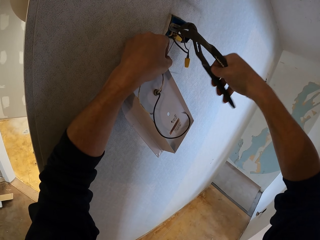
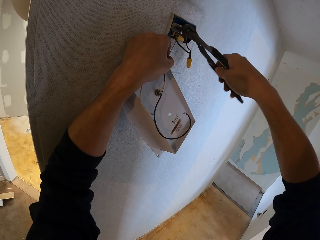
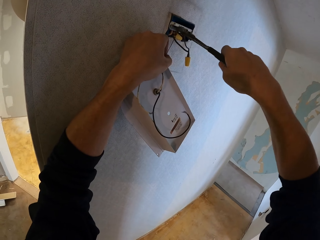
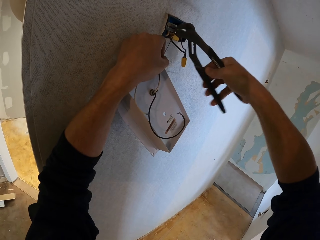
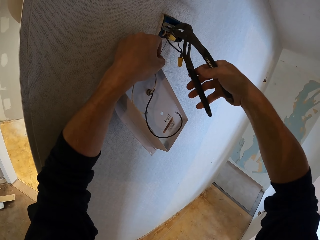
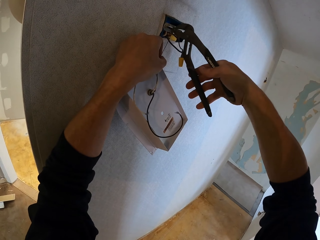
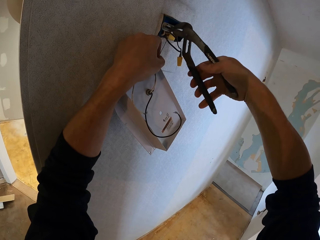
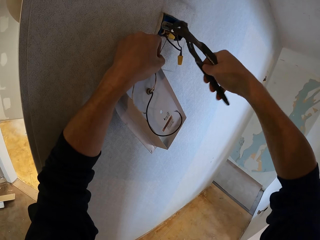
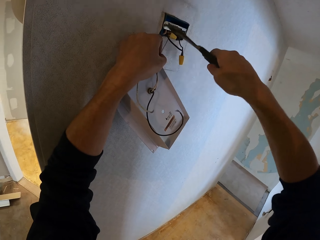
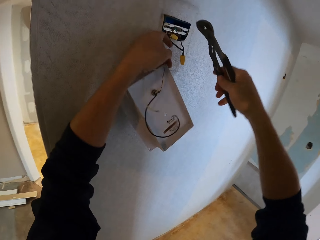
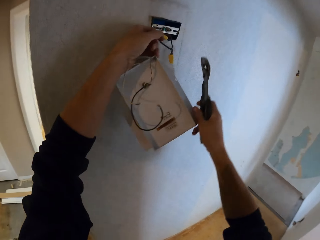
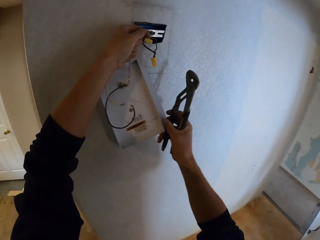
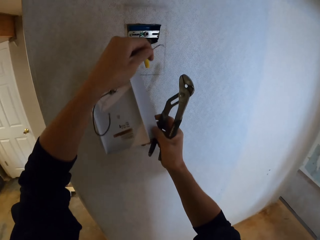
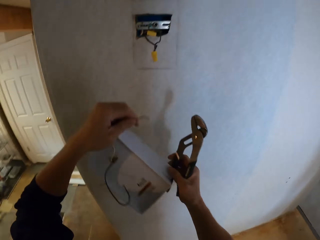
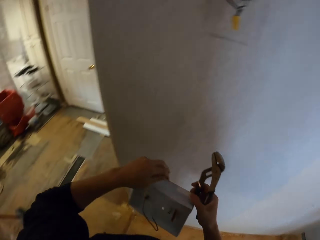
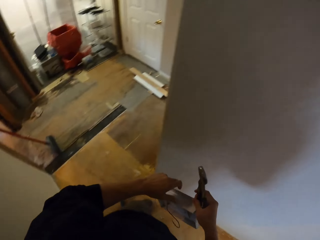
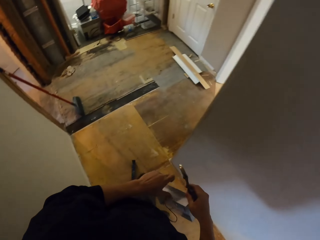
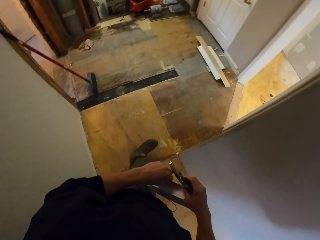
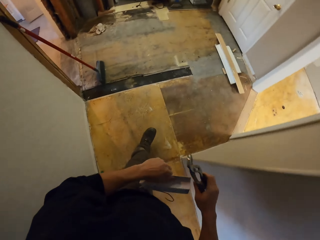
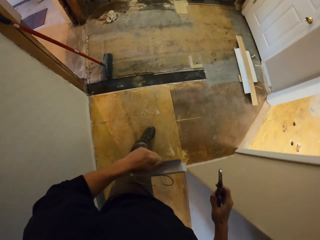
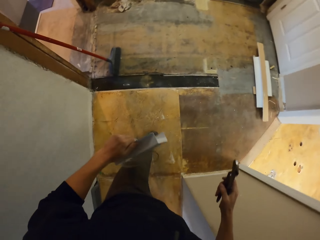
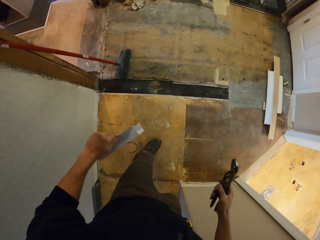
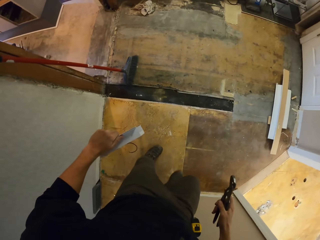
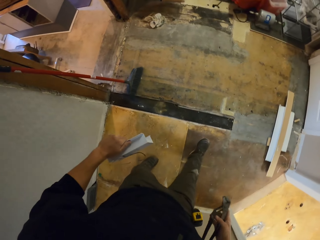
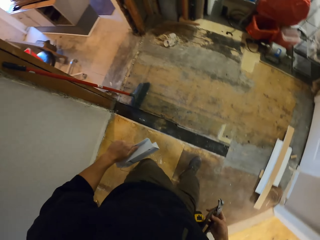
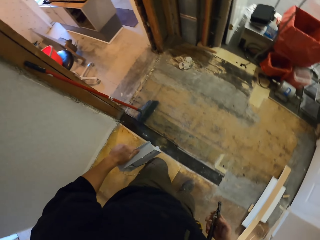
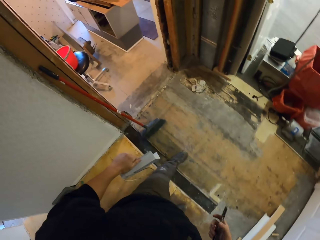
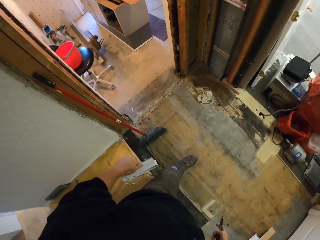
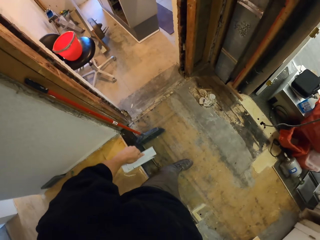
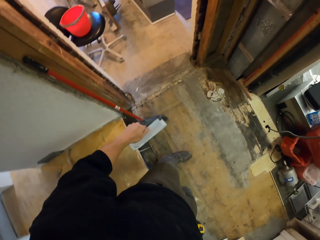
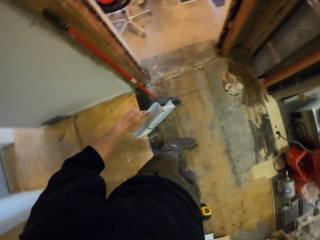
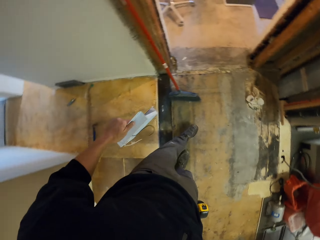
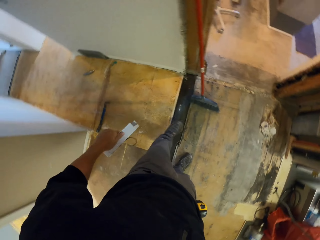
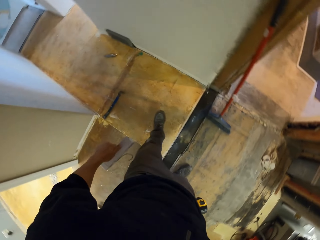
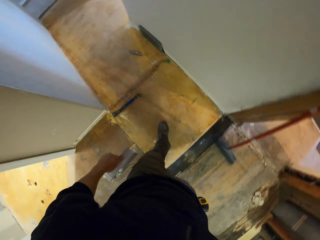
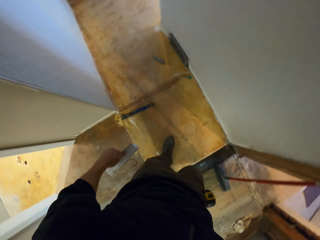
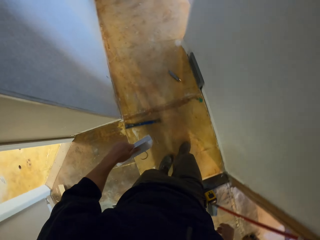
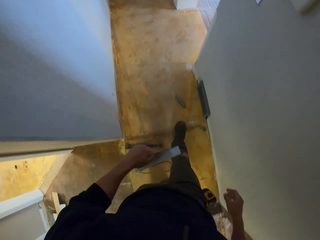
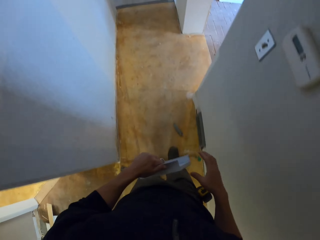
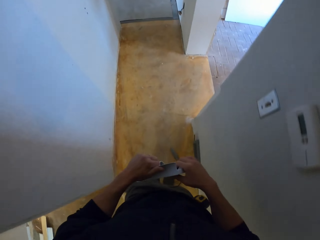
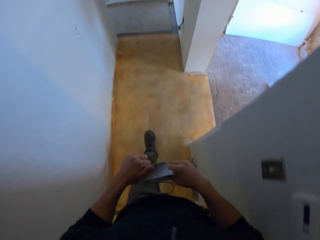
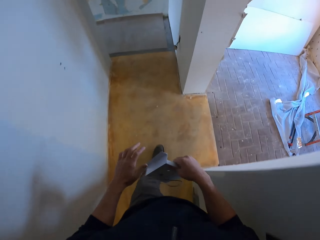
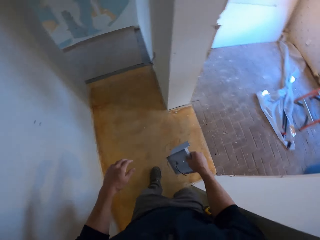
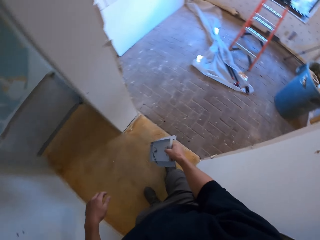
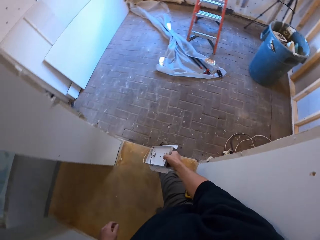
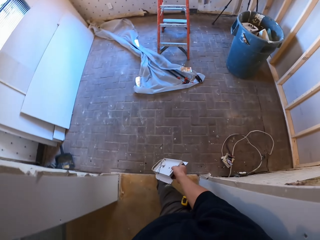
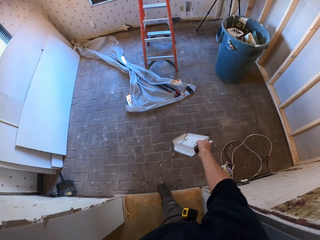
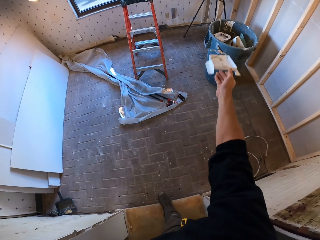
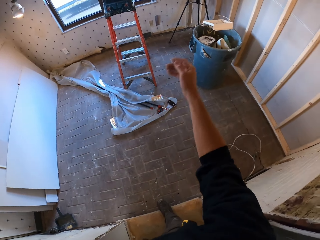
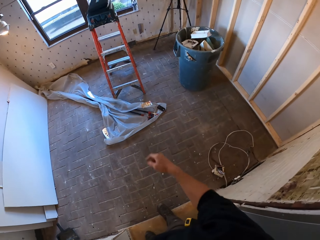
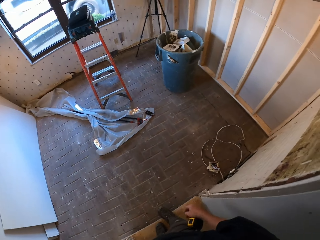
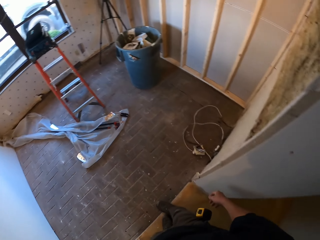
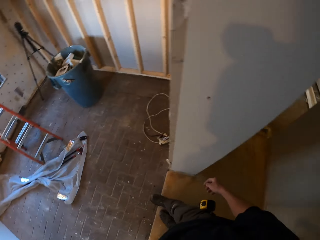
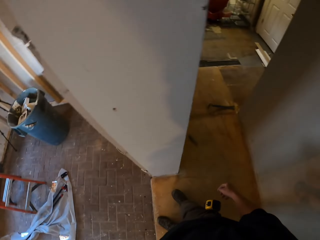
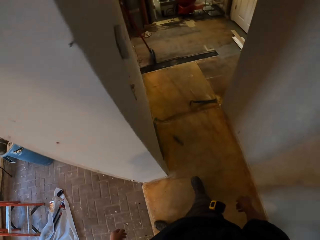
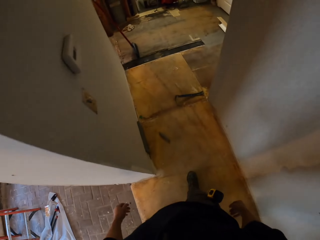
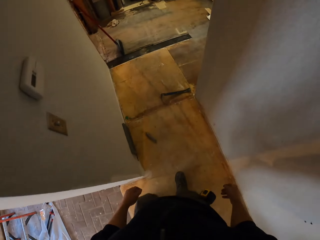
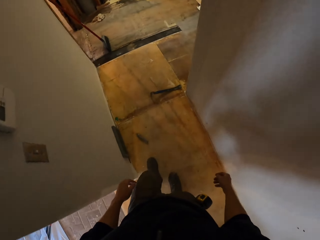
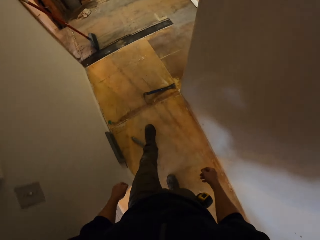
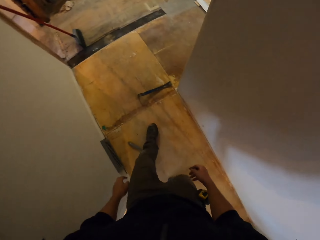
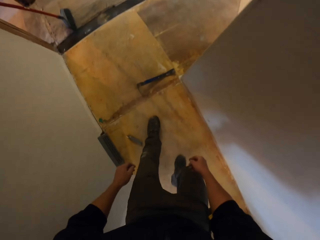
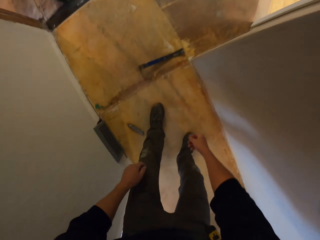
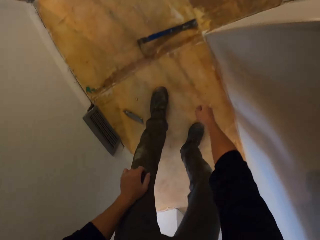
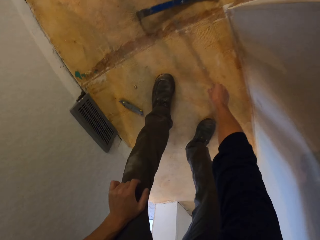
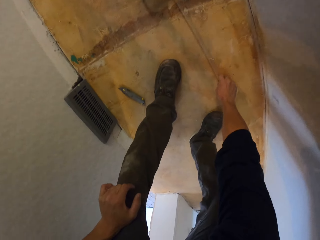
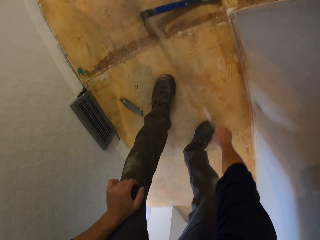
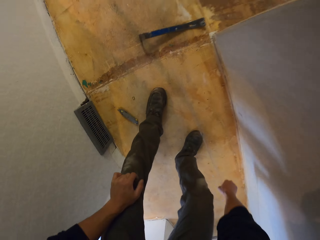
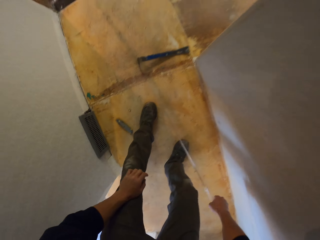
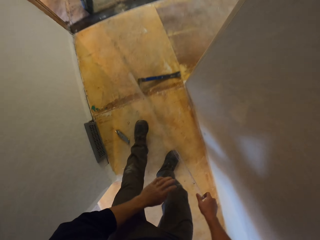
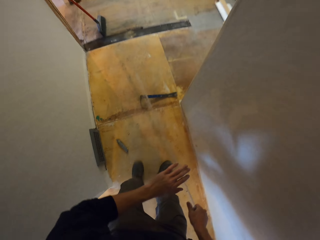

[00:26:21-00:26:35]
The camera wearer removes a cable in a wall. They pull something. They walk in the house. They hold something with the left hand. They hold something on the right hand. They pass a bulb shade to the right hand. They drop the bulb shade in a trash bin. They walk in the house. They pick up a tube.

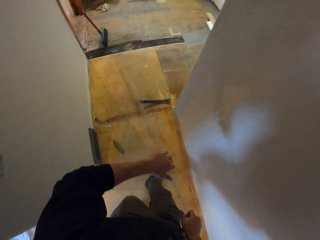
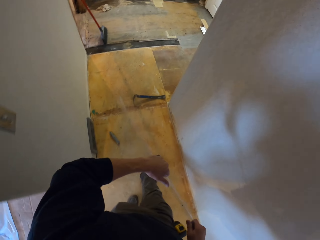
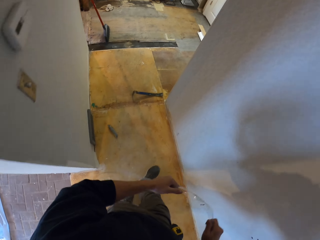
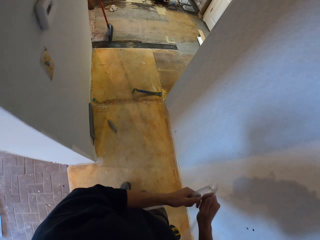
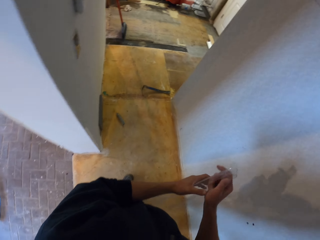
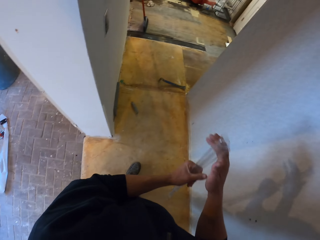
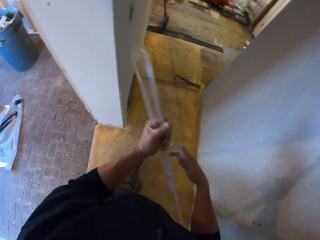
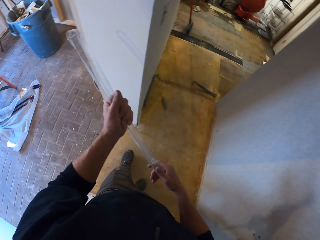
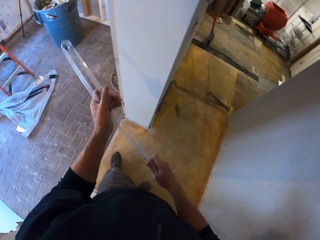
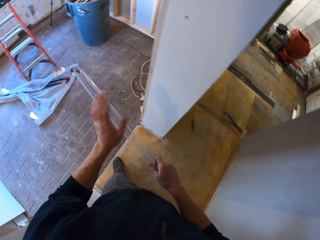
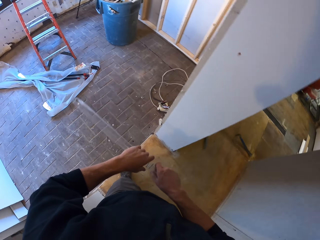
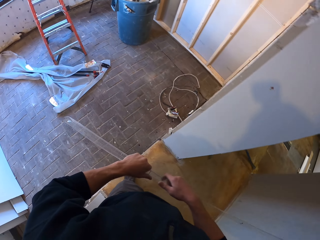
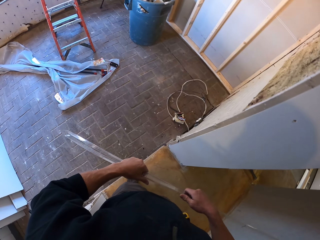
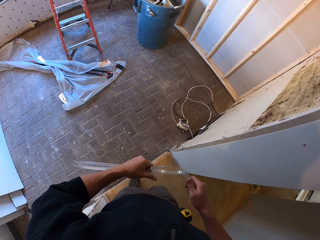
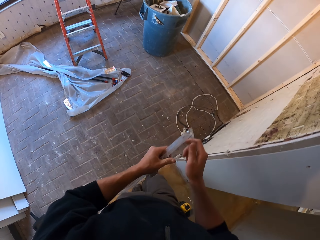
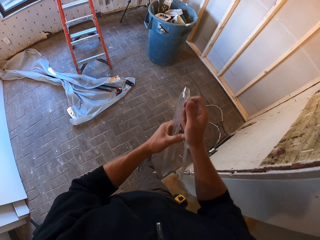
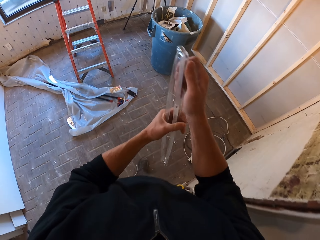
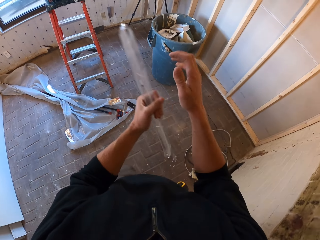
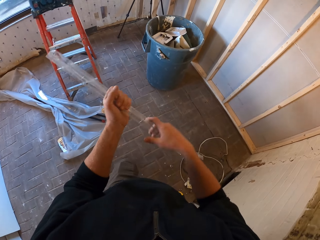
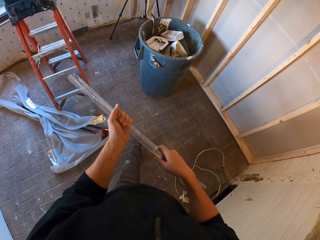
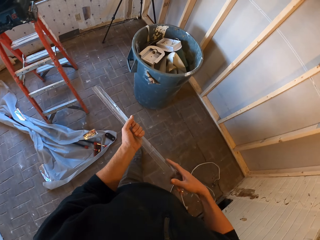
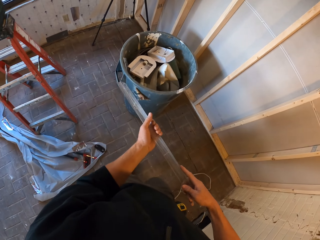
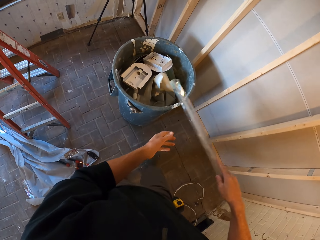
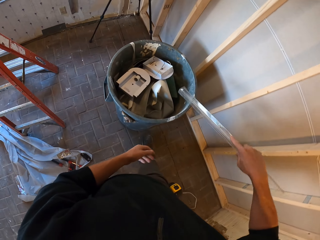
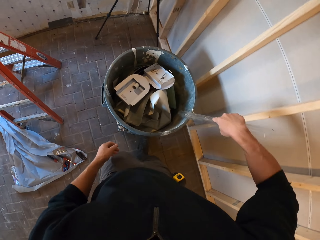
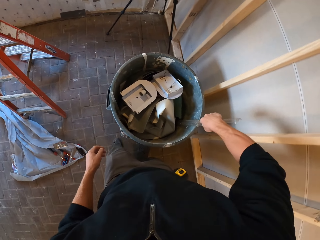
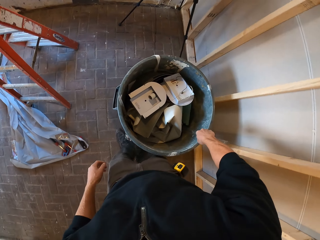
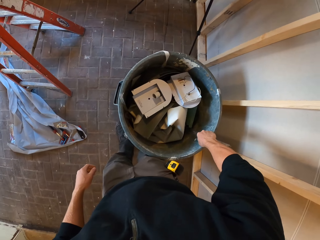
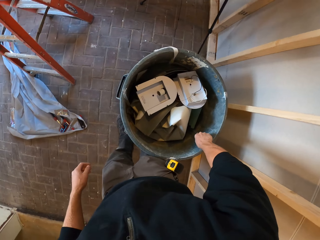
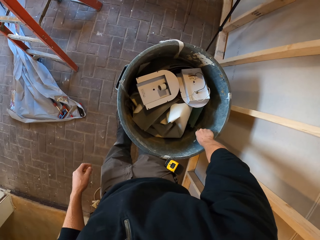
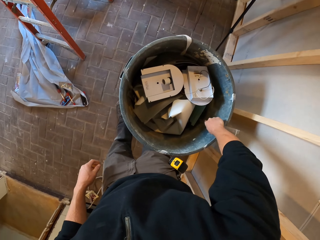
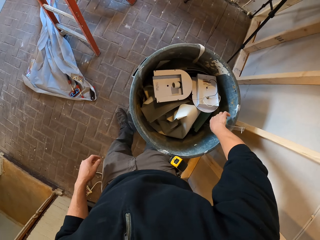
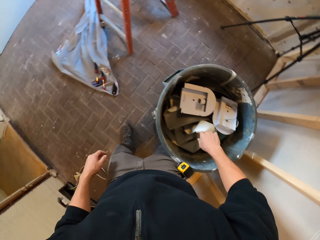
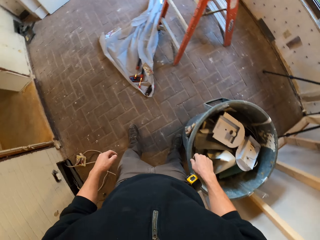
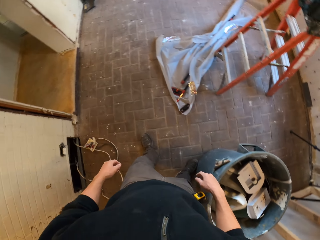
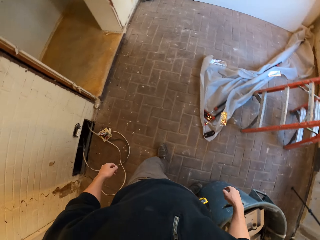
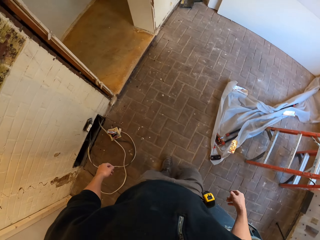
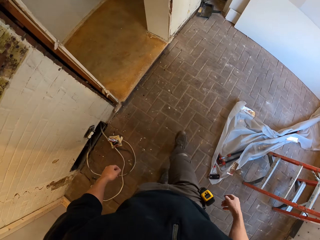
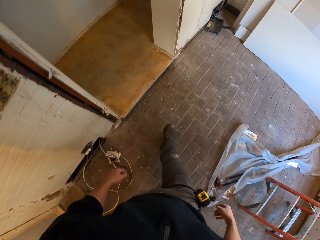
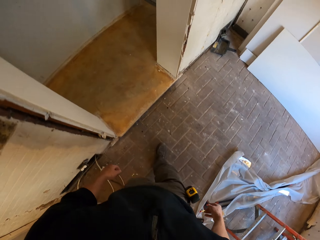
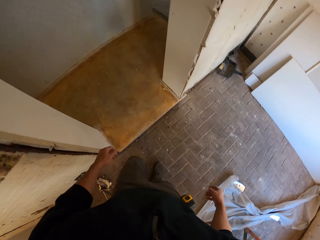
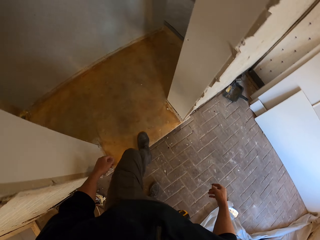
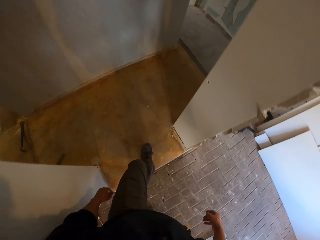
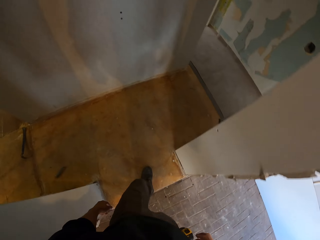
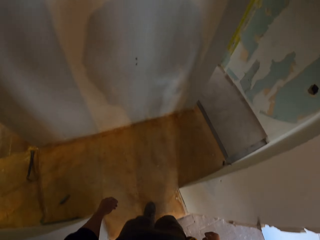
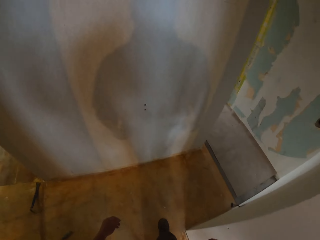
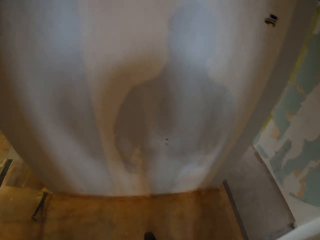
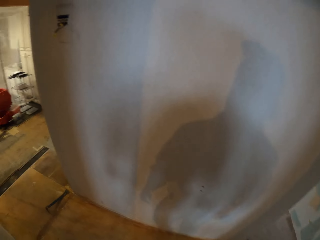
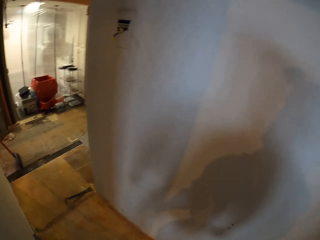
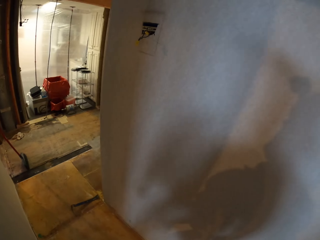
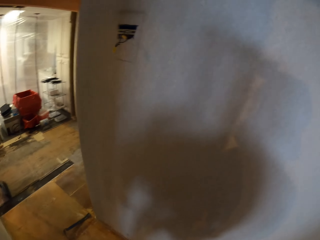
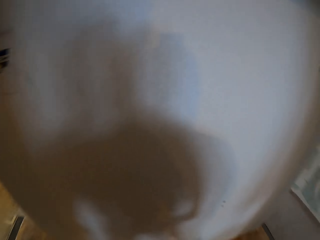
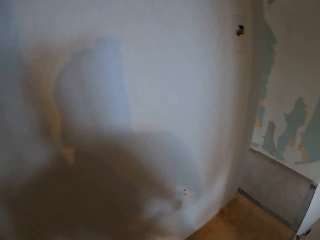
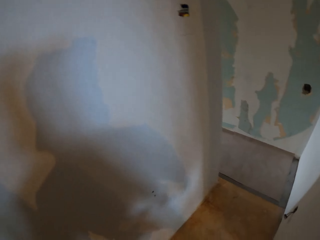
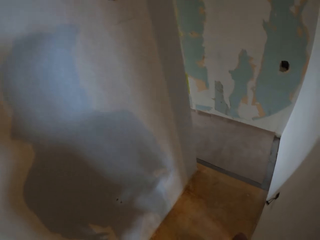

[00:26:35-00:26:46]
The camera wearer folds a tube. They walk in the house. They drop the tube in a trash bin. They walk in the house and look around.
